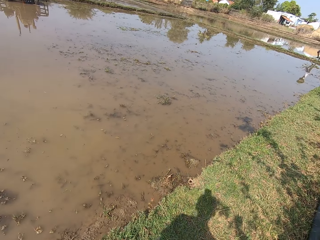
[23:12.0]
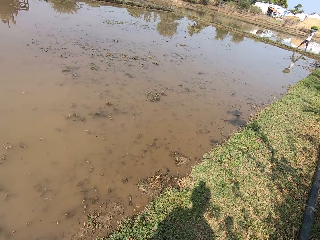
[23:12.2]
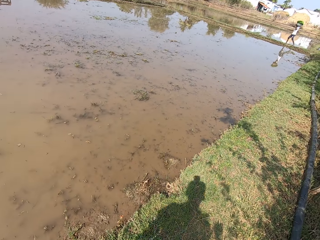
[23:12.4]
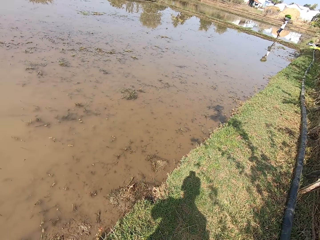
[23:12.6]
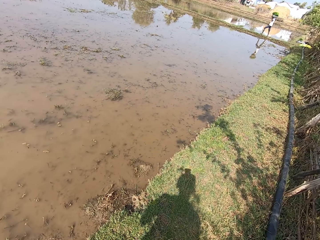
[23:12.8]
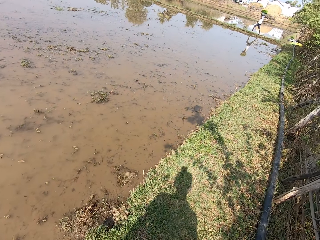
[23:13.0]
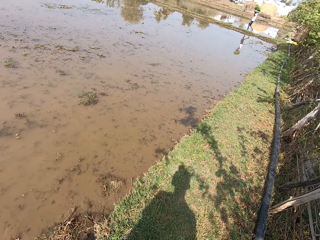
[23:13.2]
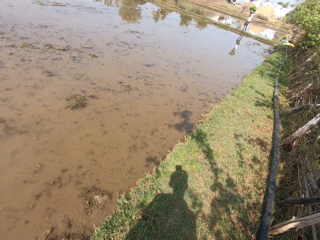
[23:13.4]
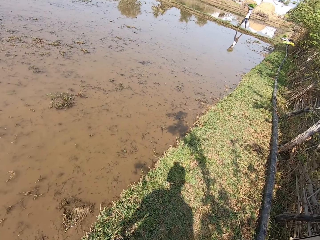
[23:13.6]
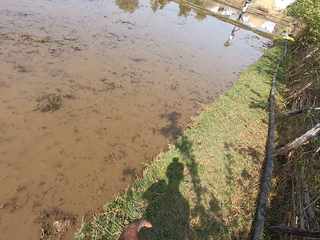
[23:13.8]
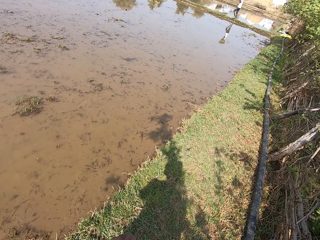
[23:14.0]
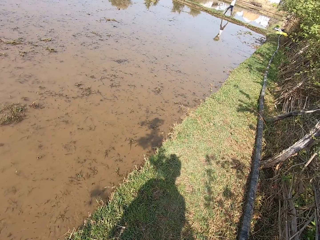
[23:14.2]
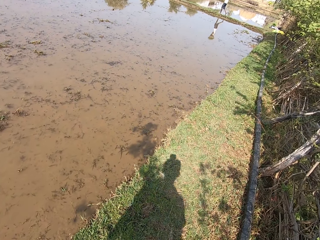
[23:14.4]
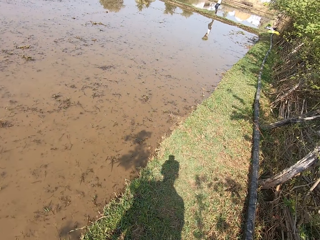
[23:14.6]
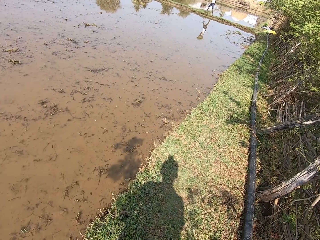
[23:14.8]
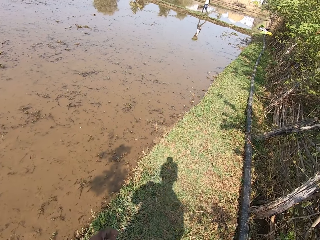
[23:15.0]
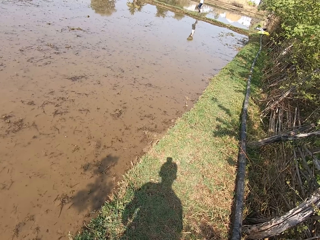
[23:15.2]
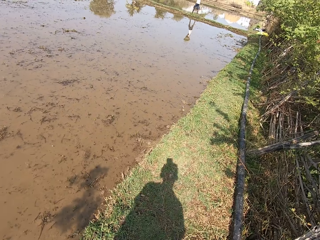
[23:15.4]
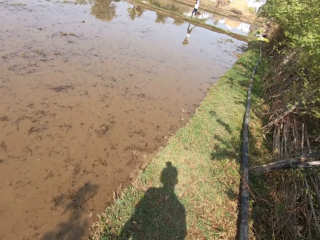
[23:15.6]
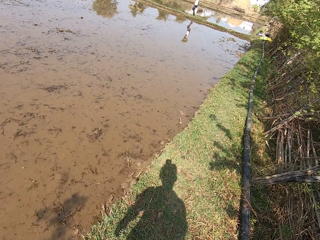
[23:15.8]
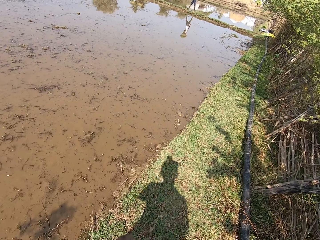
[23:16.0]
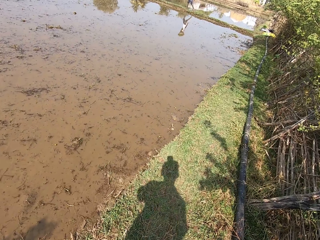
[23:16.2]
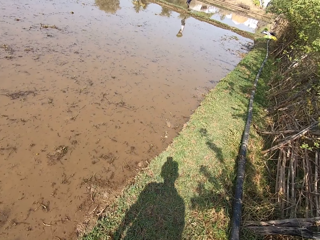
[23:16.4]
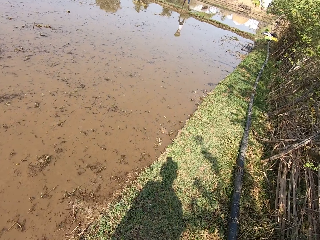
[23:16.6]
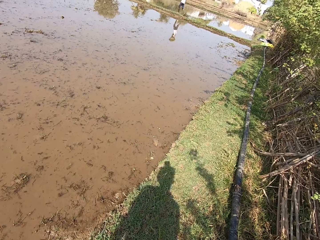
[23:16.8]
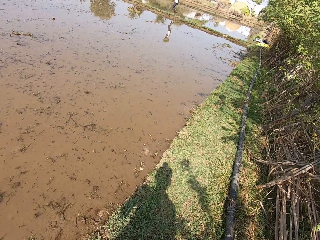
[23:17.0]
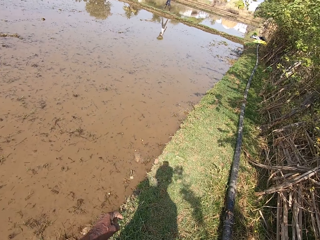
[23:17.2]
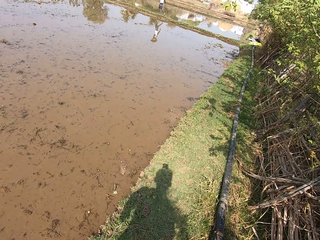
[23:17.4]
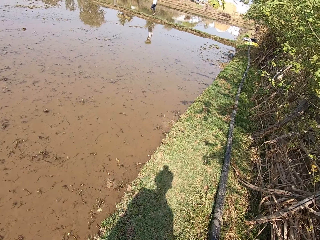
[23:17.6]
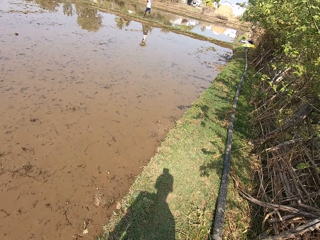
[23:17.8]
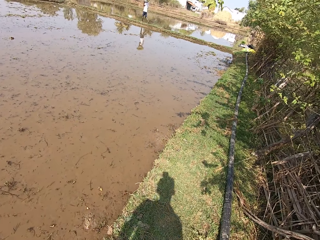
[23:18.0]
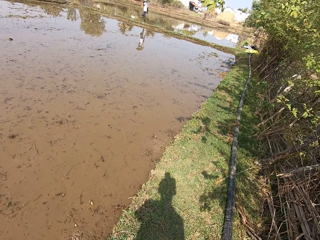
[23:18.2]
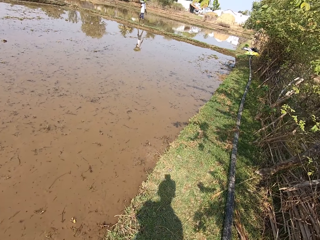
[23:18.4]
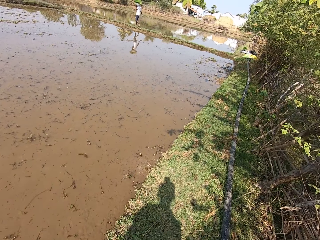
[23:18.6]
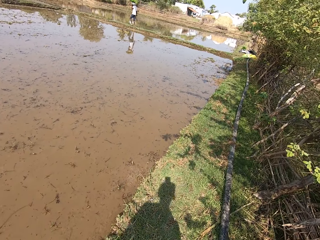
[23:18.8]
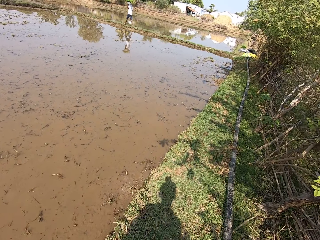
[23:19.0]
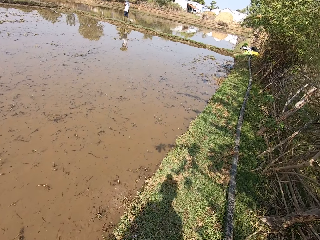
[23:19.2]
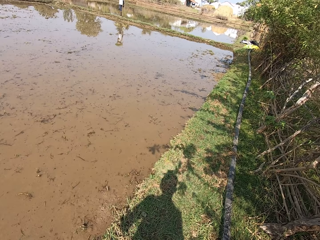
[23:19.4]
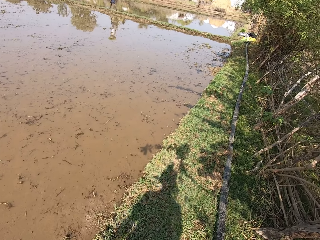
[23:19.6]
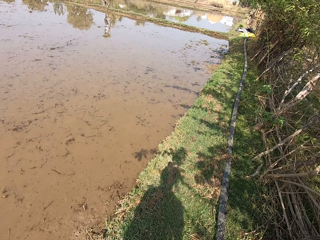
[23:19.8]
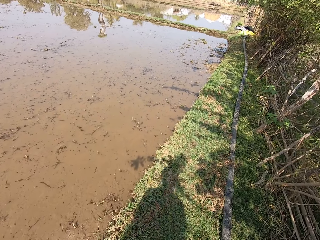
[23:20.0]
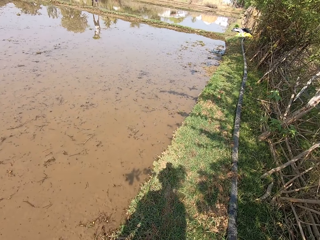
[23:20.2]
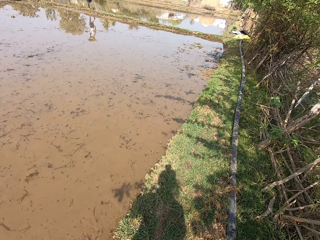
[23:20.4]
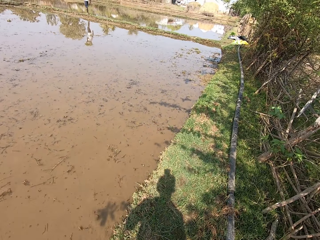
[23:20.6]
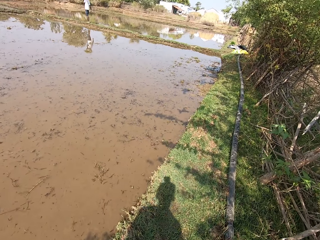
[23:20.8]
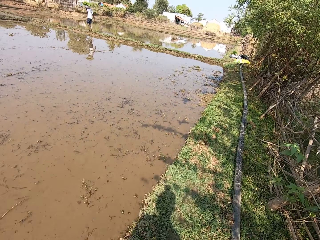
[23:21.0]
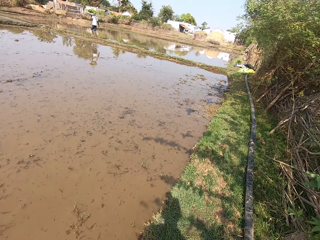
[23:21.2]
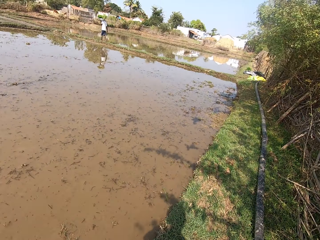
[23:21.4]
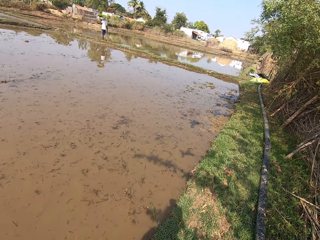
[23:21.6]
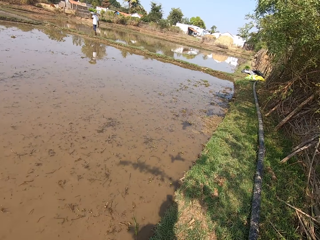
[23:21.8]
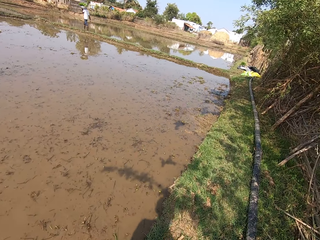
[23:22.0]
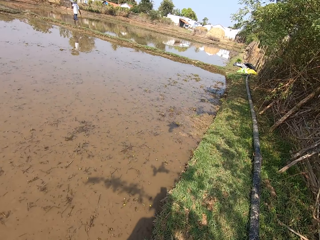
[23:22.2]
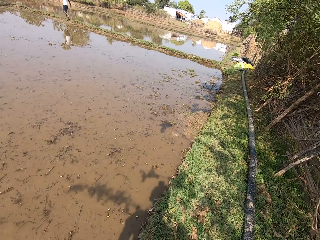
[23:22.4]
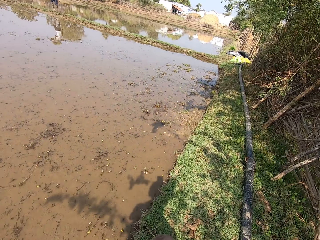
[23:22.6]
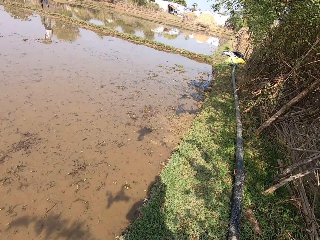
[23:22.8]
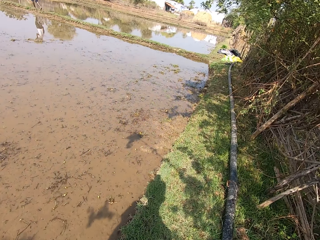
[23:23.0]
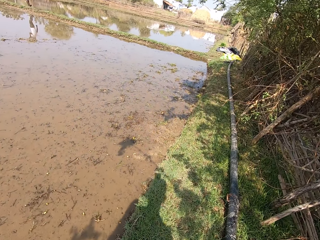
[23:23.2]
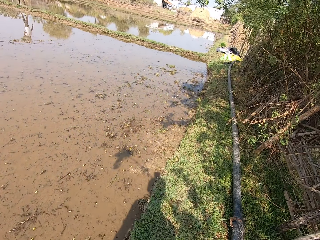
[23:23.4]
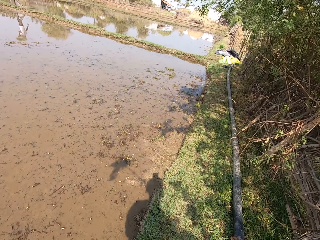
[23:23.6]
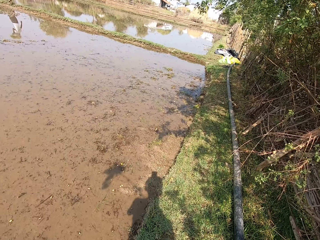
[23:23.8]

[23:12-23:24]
The camera wearer interacts with a man.

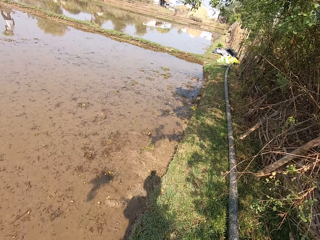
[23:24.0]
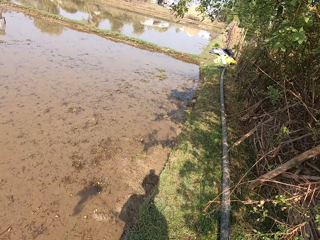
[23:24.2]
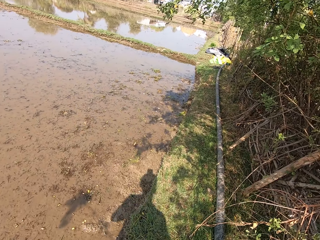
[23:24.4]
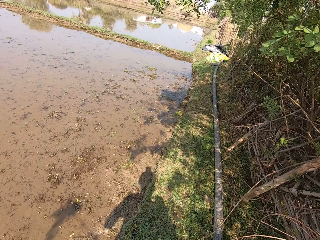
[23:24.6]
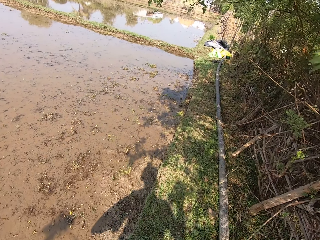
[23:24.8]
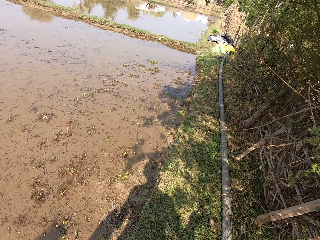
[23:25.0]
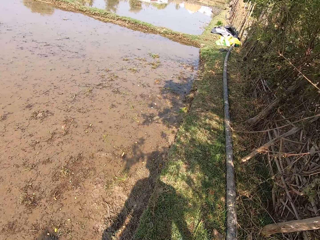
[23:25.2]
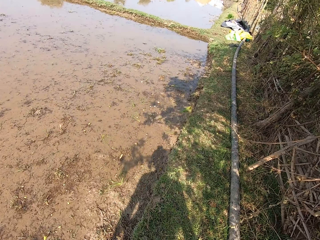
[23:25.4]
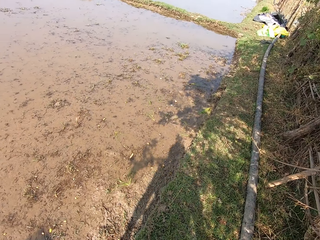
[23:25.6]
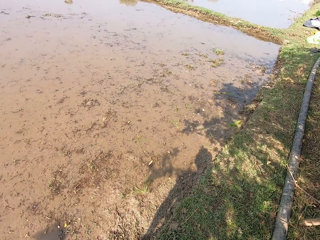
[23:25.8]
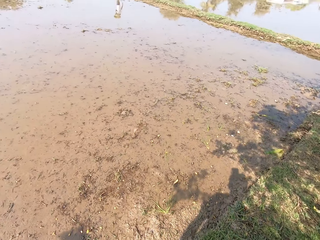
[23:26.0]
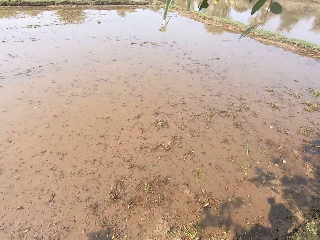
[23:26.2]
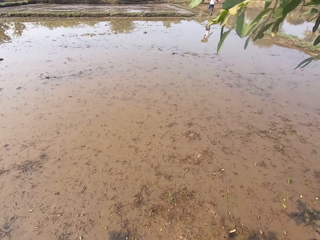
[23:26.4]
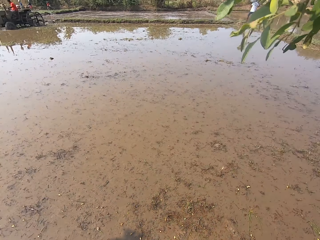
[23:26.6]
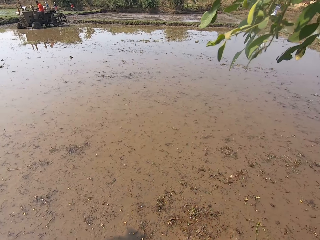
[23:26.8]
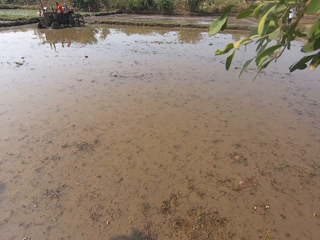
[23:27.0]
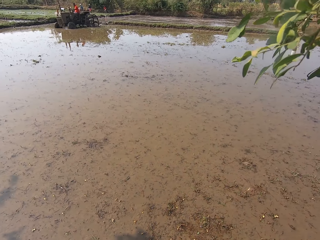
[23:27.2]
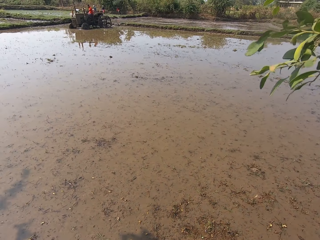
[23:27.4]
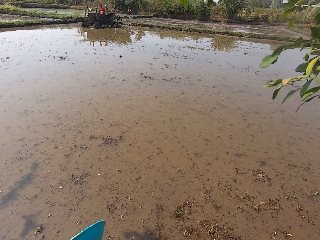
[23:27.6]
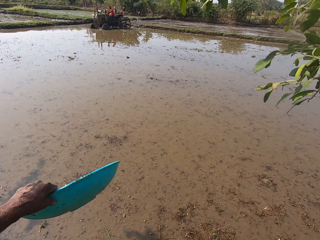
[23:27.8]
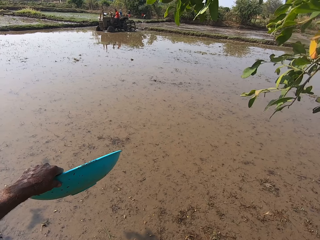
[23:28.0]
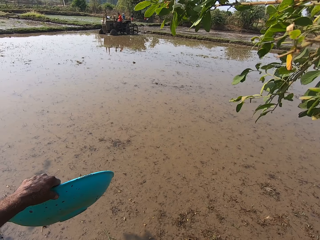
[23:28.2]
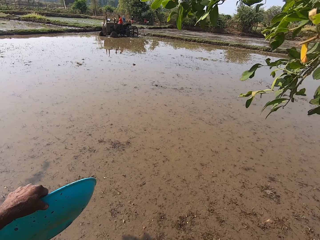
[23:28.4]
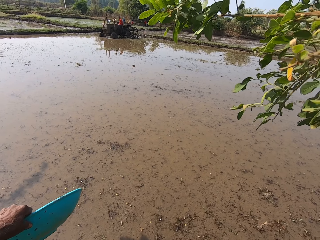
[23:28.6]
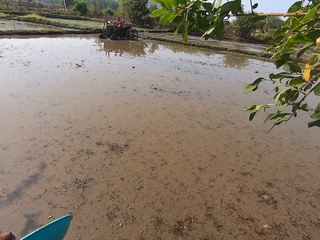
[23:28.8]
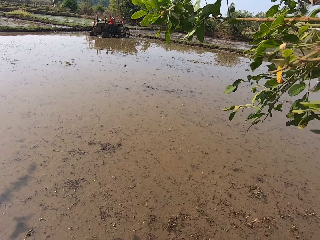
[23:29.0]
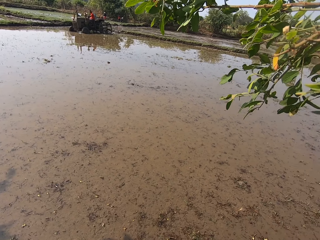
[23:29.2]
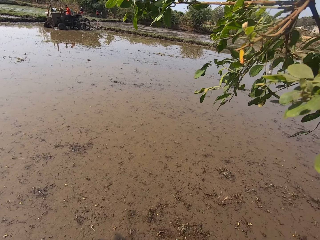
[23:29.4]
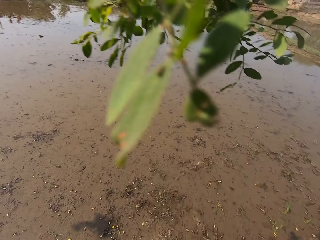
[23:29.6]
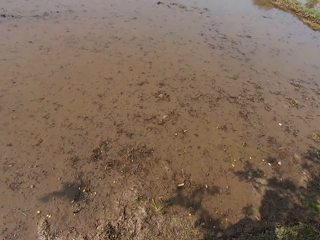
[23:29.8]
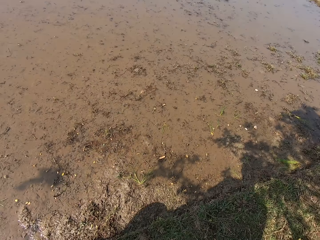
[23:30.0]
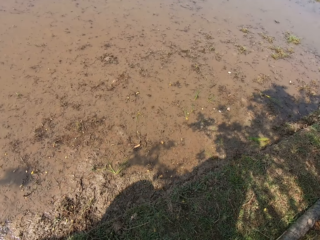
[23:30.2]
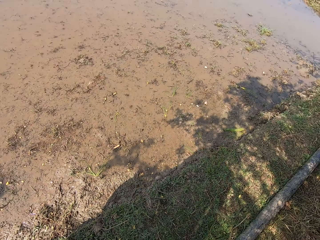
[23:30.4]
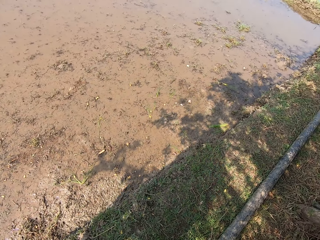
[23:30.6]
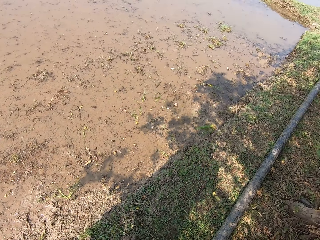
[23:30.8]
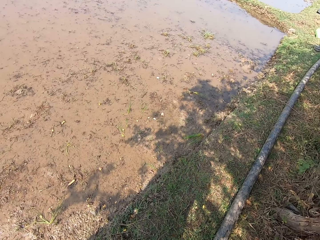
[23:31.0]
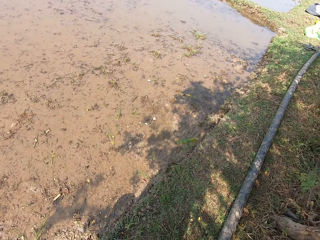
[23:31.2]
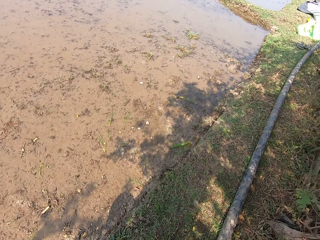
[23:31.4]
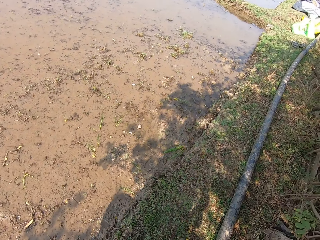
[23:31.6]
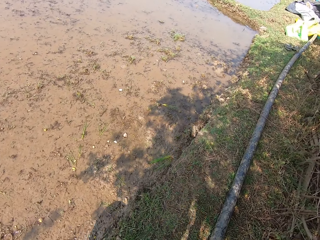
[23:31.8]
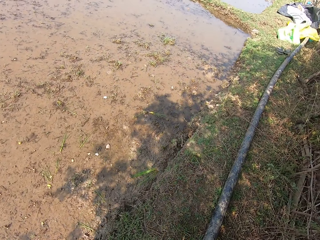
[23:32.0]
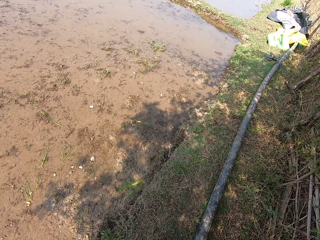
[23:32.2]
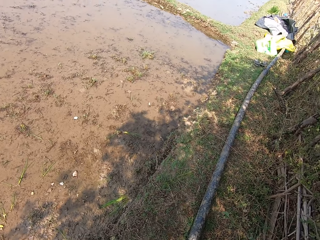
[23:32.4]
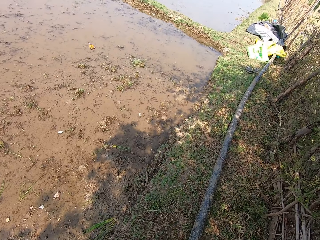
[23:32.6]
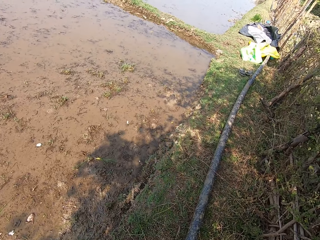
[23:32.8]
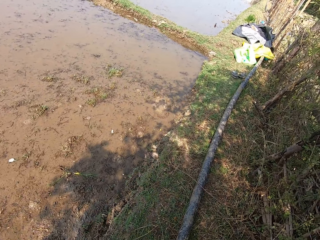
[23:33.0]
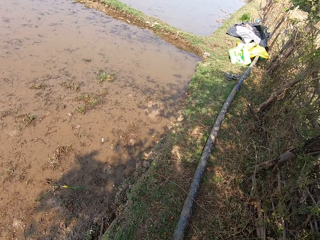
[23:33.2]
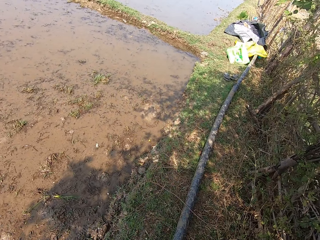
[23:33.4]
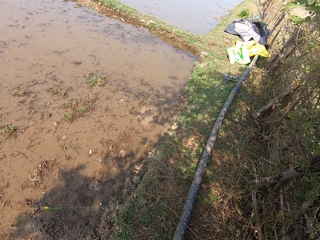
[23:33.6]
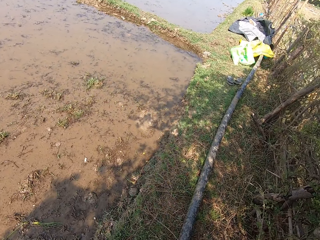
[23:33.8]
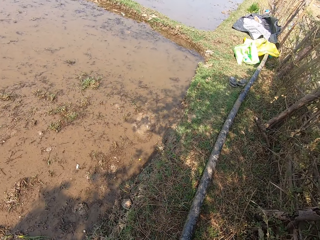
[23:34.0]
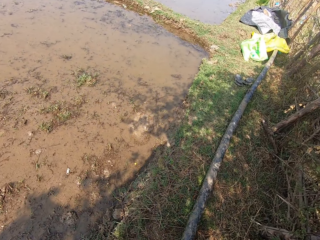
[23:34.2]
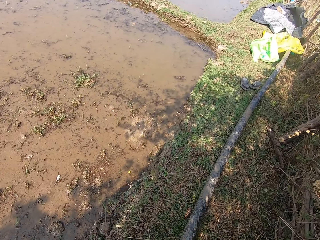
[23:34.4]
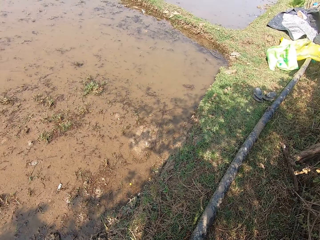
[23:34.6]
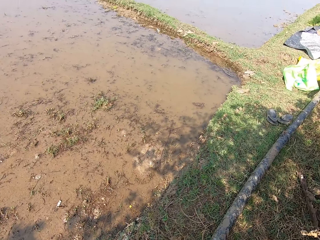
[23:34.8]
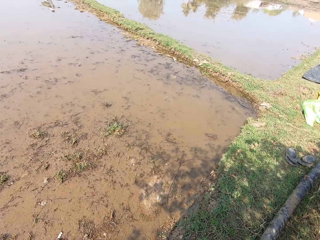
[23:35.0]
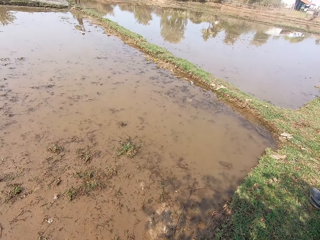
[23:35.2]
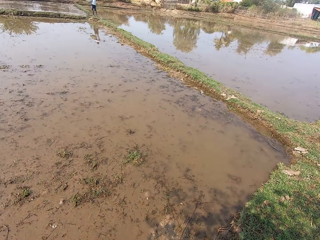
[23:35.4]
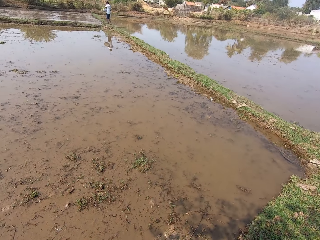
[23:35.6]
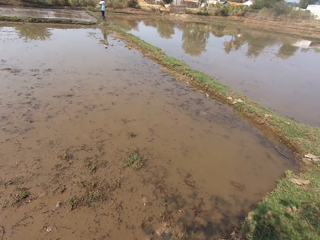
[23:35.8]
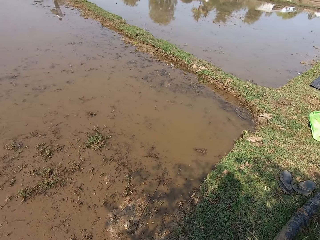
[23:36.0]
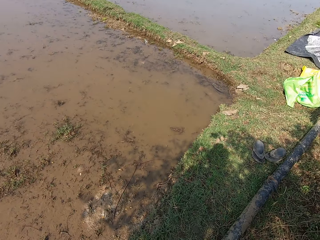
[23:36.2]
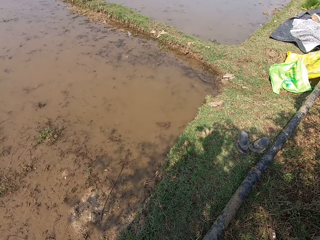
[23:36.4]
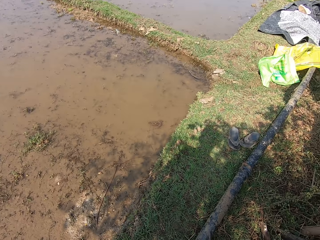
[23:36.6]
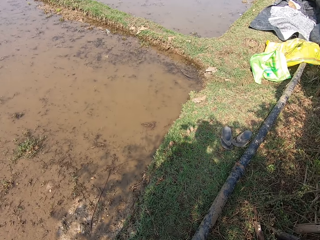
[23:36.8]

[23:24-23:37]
The camera wearer stares around. He moves his left hand. He points out with a plate. He stares around. He walks on the grass.
